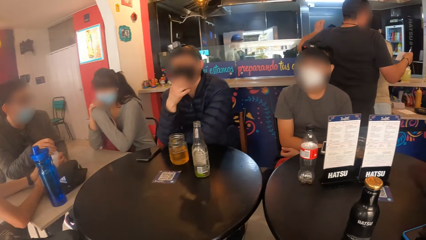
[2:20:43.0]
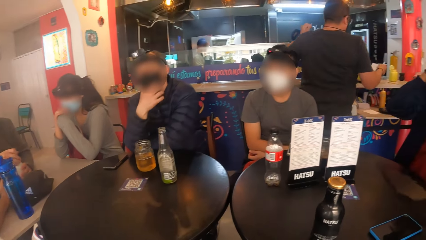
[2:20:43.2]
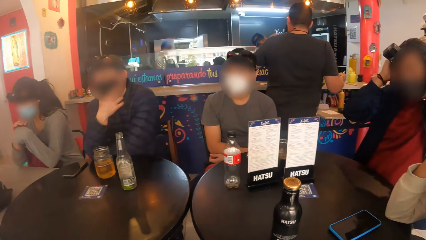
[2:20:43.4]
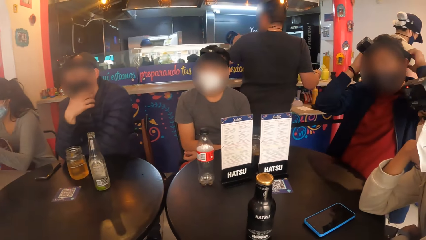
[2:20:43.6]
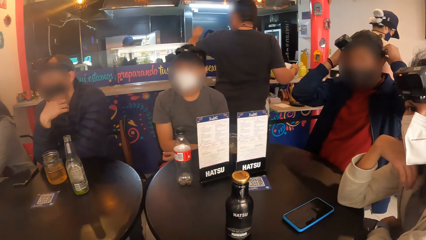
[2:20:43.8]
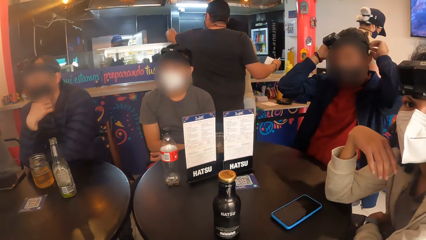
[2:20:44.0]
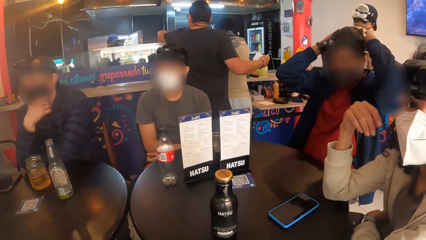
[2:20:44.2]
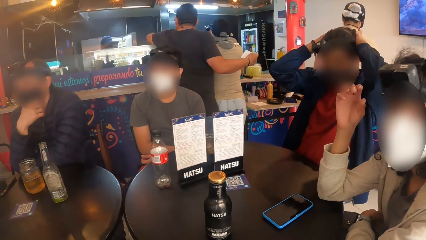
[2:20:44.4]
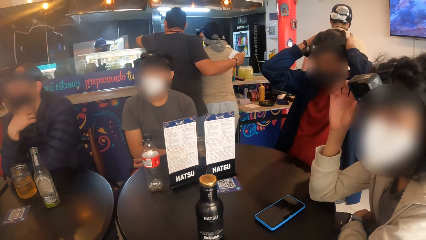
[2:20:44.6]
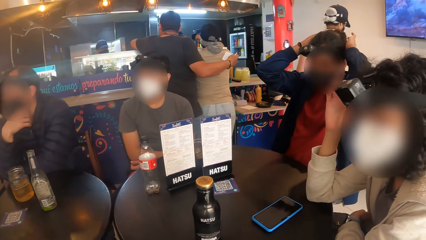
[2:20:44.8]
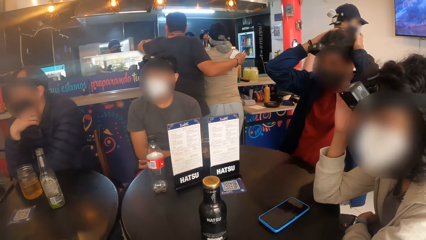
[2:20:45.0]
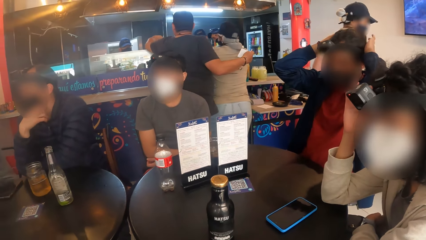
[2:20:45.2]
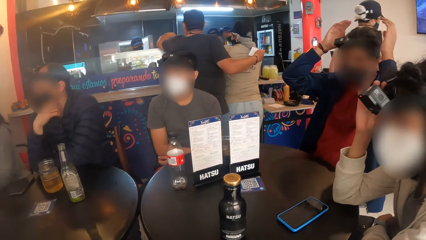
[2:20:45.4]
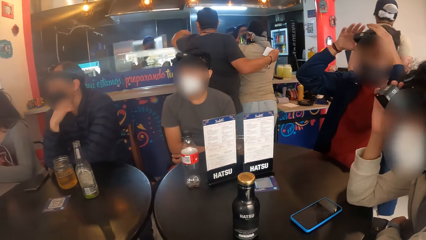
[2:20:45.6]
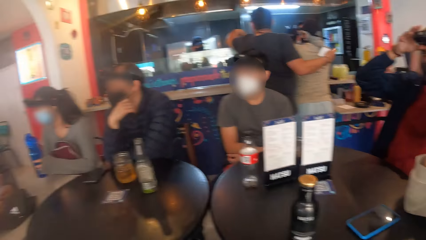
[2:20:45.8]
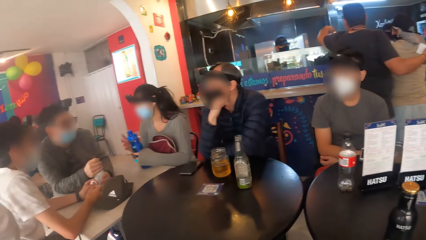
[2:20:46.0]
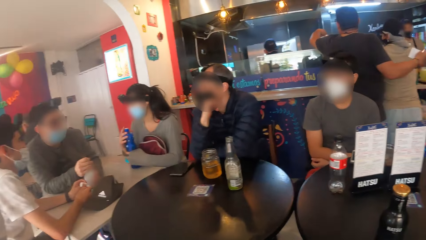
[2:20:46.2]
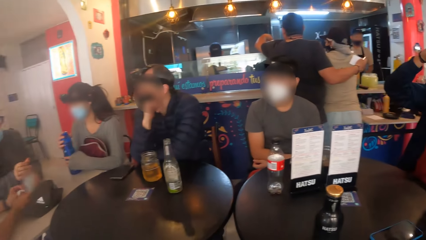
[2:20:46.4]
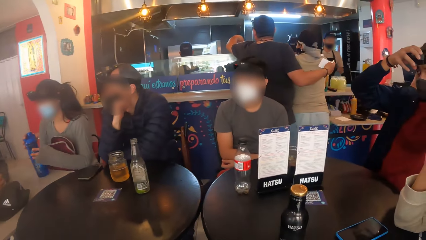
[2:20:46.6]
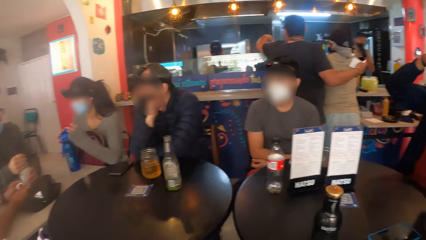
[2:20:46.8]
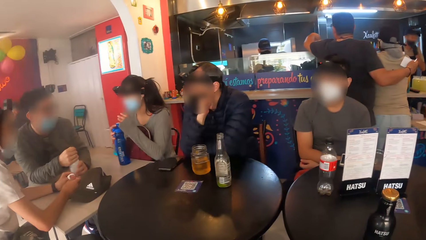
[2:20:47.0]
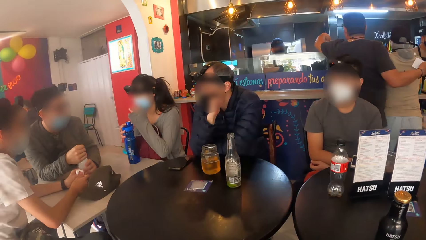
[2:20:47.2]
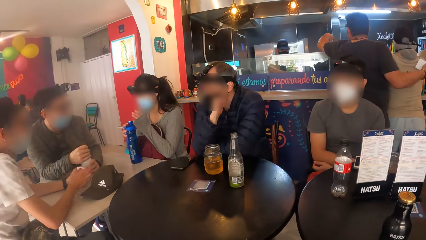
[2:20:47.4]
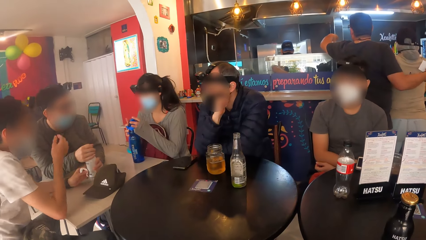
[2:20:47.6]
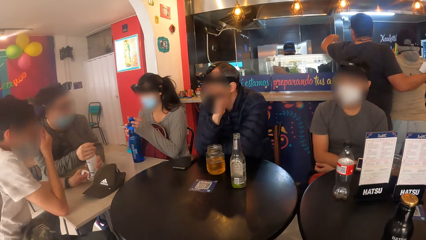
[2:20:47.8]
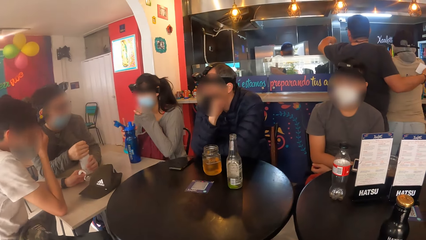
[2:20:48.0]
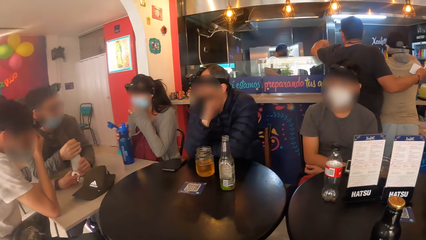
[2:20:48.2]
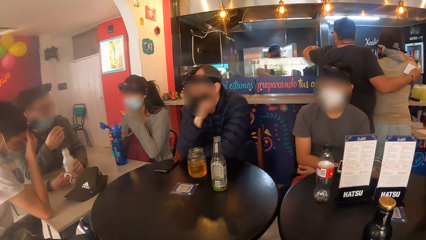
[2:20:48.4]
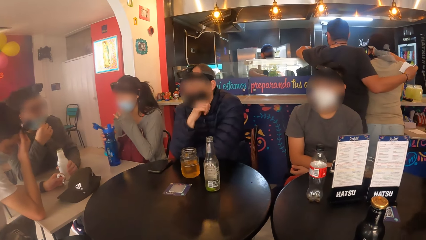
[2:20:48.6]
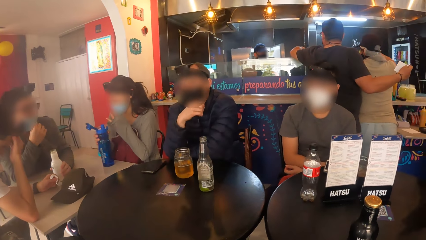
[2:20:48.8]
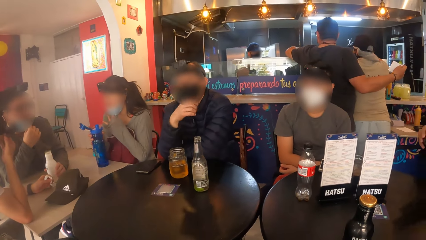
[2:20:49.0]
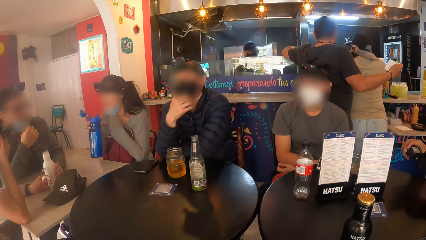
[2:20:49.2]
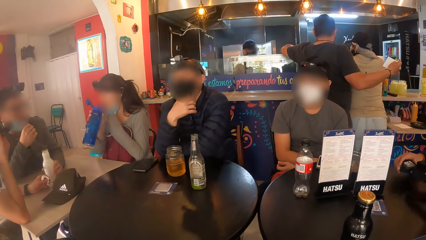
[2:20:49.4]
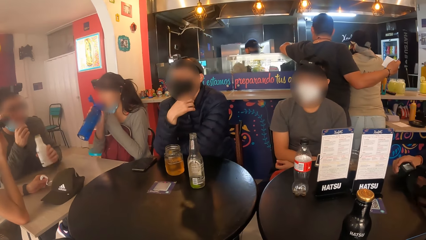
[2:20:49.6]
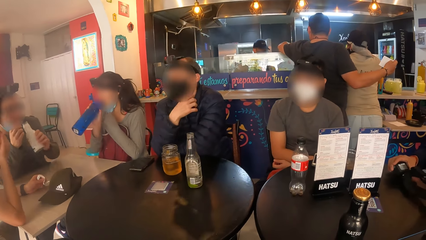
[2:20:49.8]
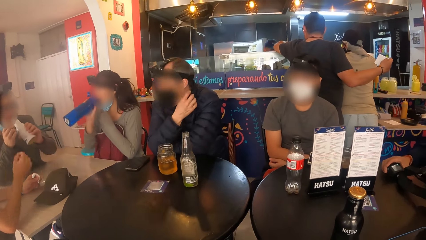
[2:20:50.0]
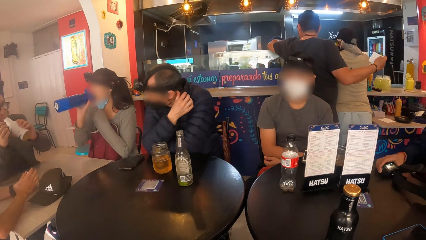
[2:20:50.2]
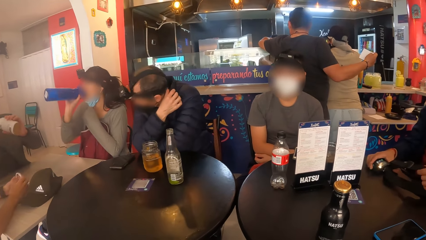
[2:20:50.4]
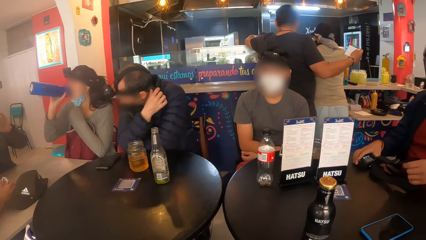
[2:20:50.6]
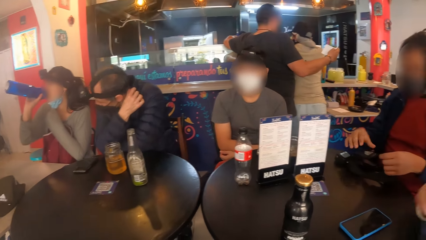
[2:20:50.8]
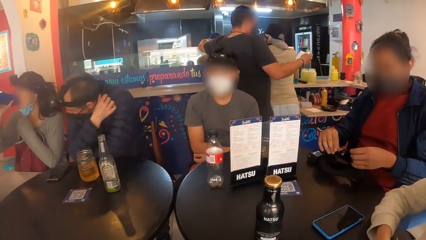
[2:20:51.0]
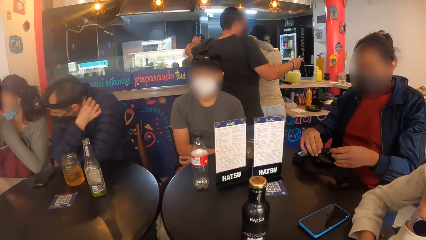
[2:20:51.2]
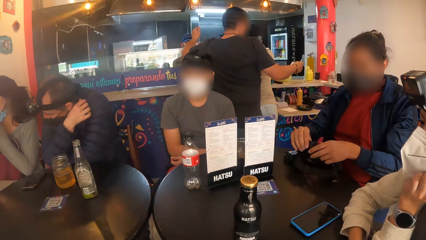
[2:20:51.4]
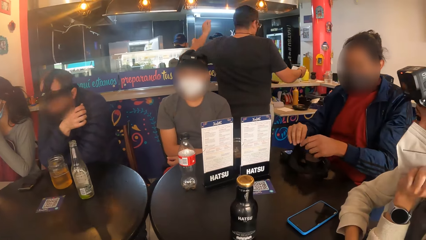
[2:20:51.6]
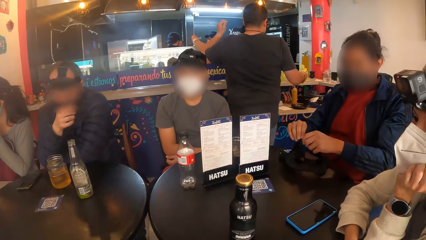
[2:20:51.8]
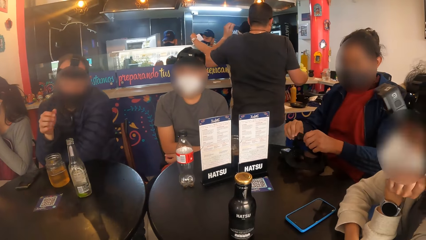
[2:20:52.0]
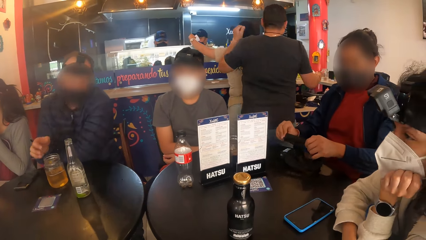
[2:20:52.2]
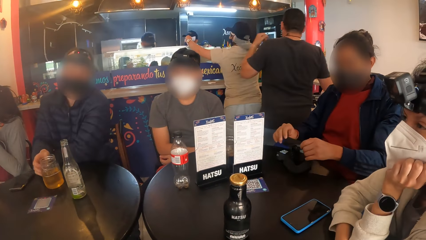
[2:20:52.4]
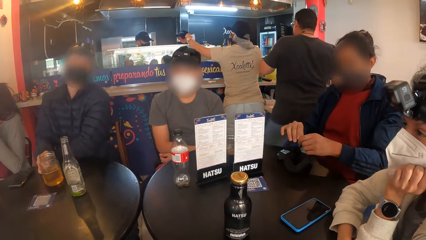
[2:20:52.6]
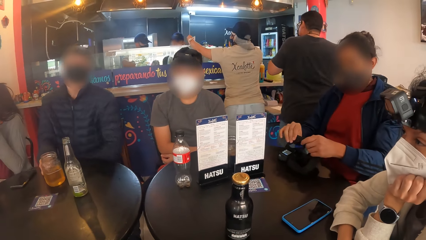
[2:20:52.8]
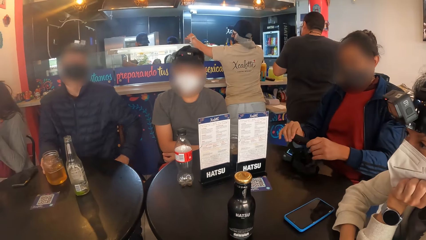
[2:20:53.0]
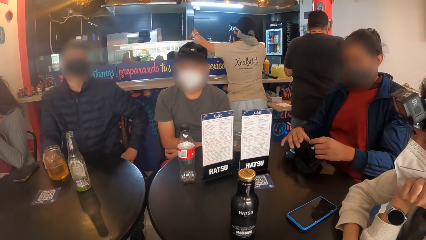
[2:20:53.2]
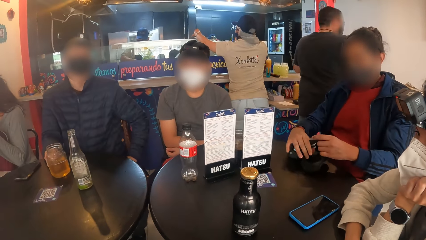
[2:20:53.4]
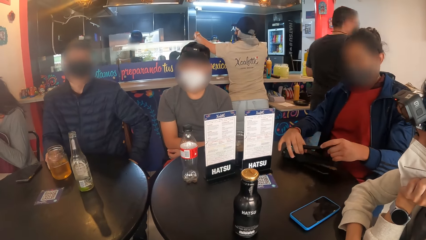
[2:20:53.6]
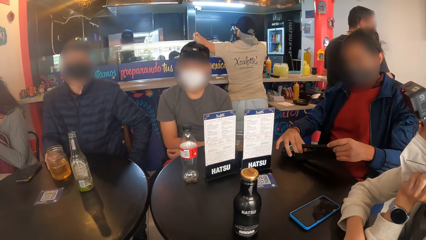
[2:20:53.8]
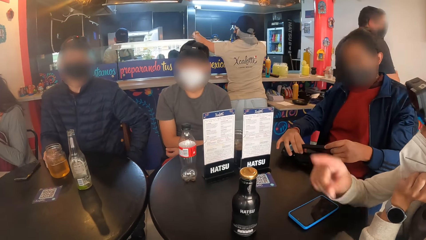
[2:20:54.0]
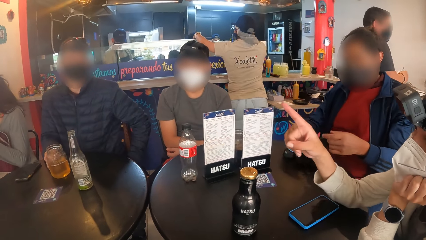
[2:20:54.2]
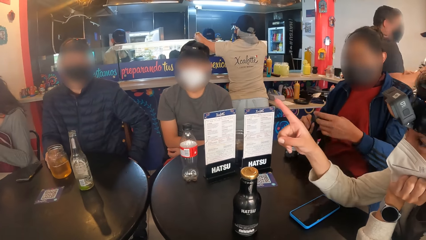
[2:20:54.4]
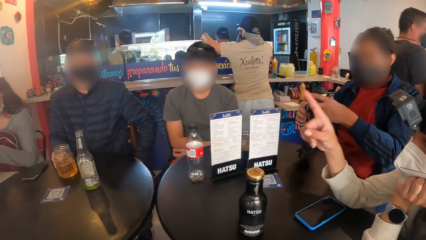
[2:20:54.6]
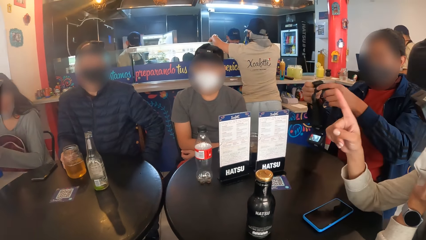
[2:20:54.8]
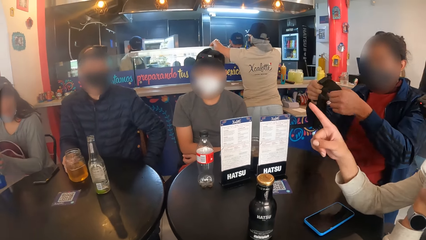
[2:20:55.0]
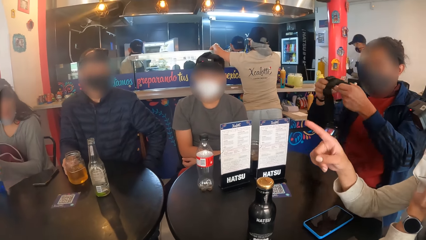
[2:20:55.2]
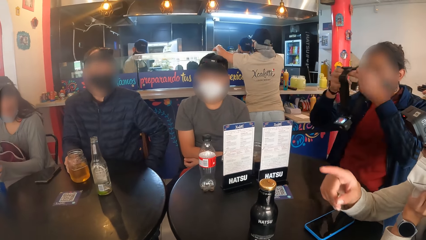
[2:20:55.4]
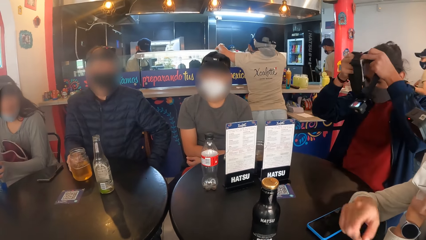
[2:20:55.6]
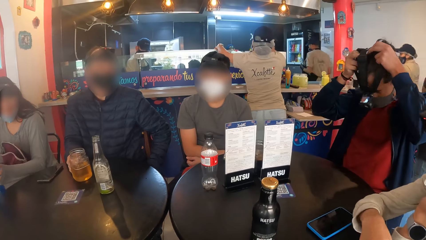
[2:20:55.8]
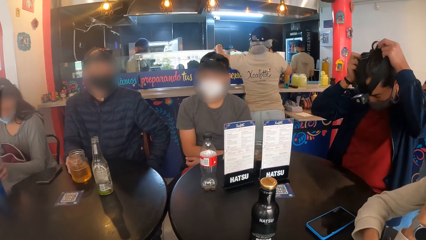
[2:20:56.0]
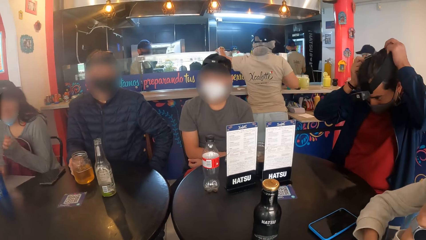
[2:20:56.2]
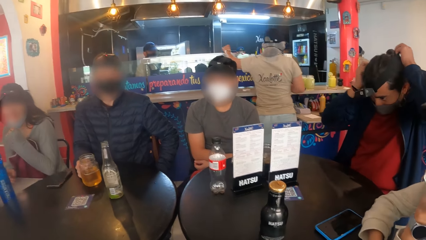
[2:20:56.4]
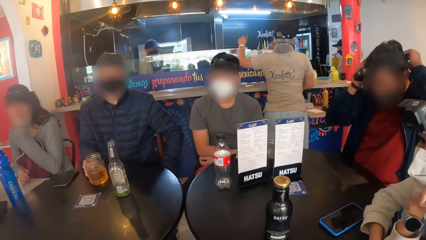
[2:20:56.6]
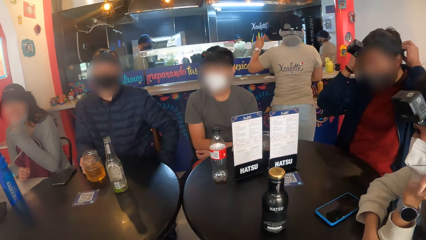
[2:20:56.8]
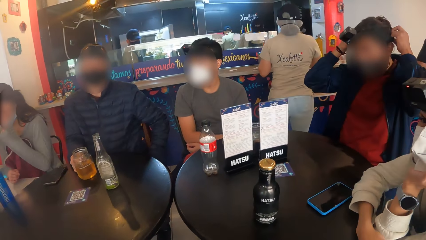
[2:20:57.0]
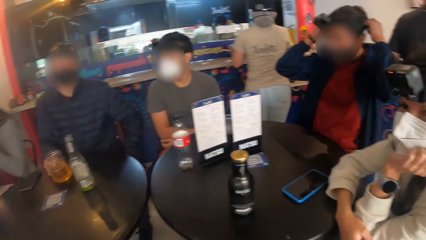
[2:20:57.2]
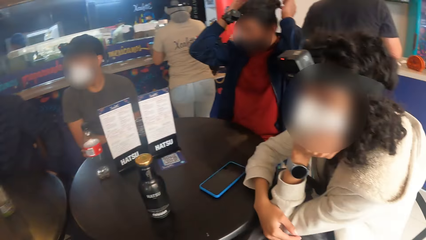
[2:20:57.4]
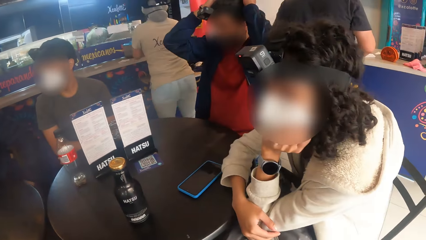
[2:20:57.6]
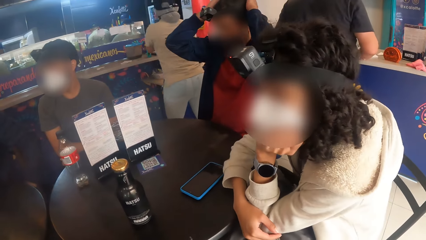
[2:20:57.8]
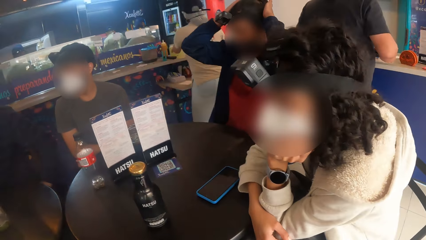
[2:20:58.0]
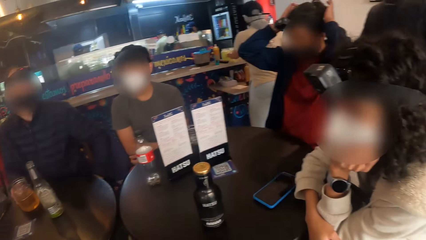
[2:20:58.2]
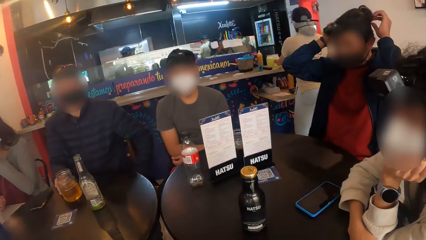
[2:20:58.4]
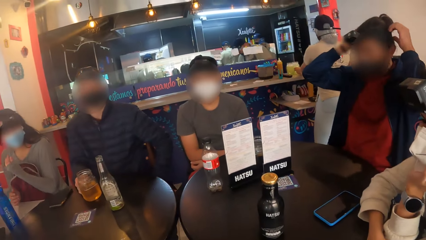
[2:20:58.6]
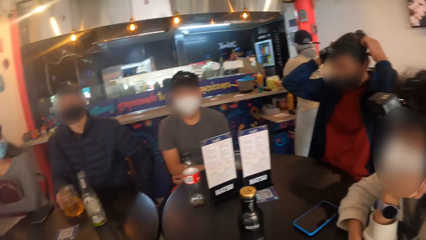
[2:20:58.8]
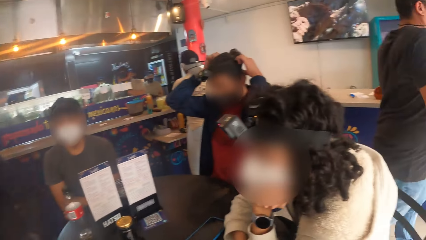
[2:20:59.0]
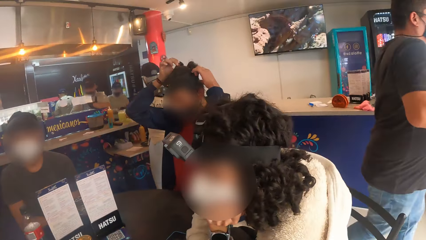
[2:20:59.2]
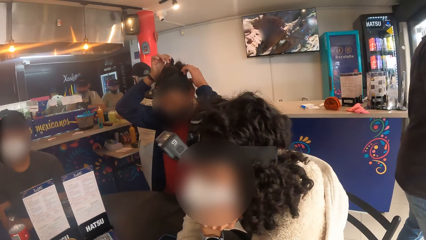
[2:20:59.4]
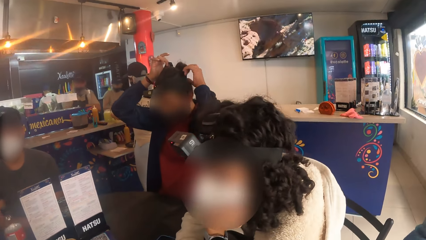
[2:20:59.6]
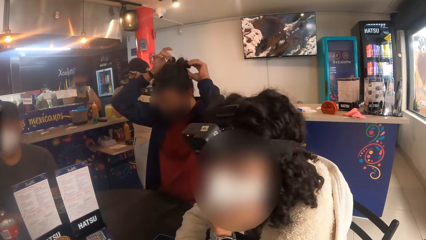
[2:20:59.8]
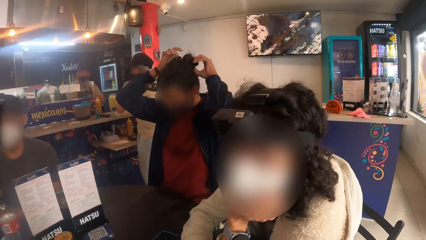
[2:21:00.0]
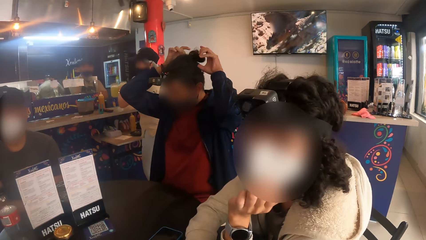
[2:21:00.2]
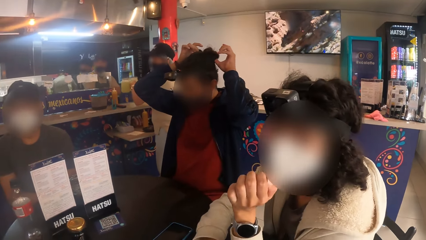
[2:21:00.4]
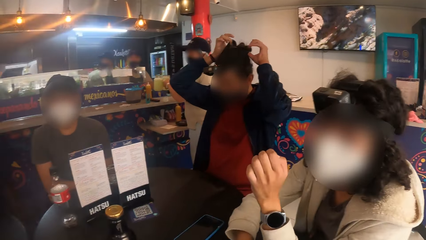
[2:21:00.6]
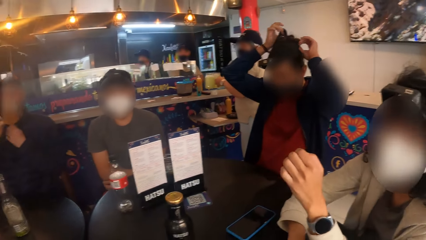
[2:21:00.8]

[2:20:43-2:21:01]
A woman wears the camera on her head with both hands. The camera wearer interacts with another woman. The other woman adjusts the camera on her head with her right hand. A person drinks water. The other woman adjusts the camera with both hands. Another person moves the hand. The first woman wears the camera on her head with both hands.
